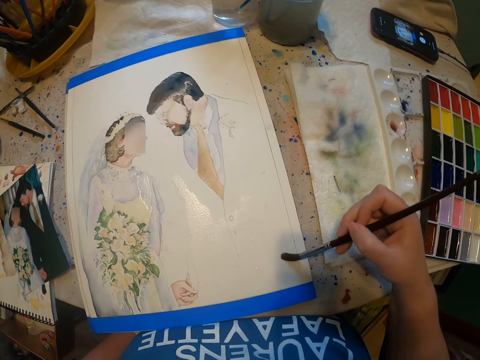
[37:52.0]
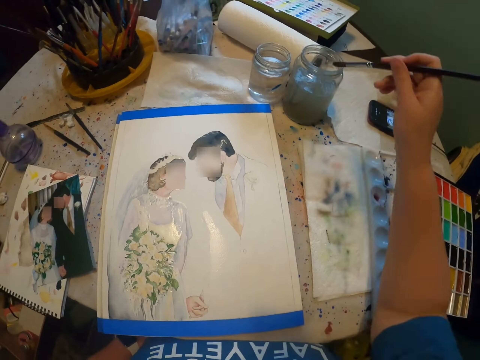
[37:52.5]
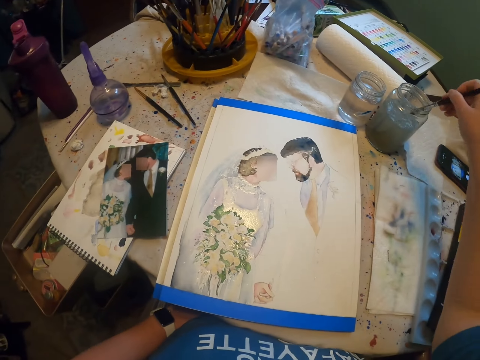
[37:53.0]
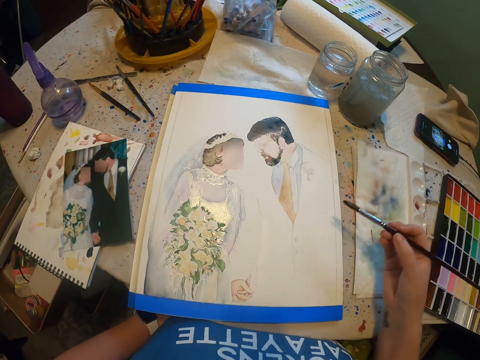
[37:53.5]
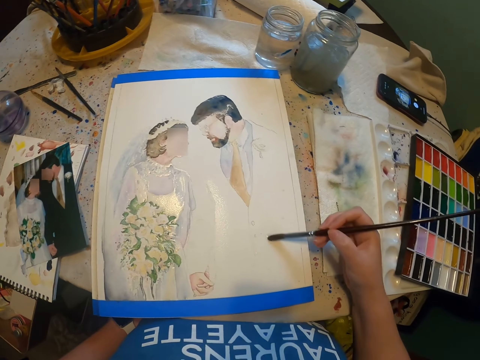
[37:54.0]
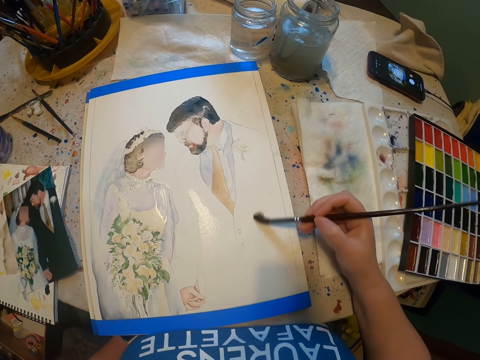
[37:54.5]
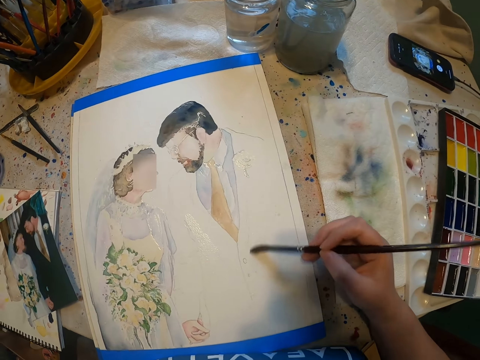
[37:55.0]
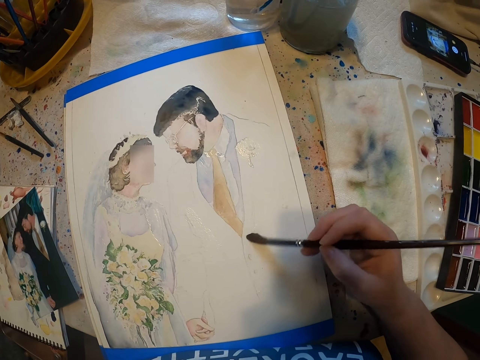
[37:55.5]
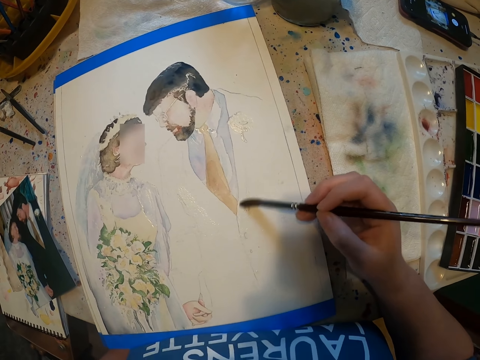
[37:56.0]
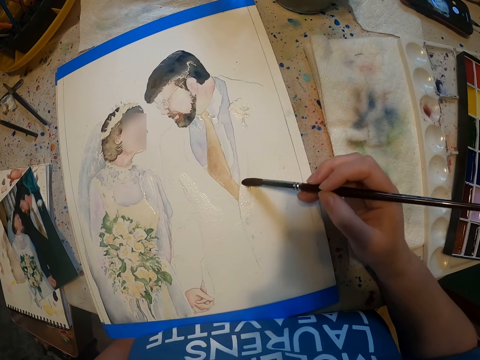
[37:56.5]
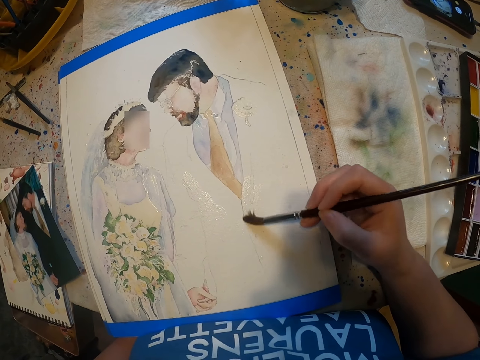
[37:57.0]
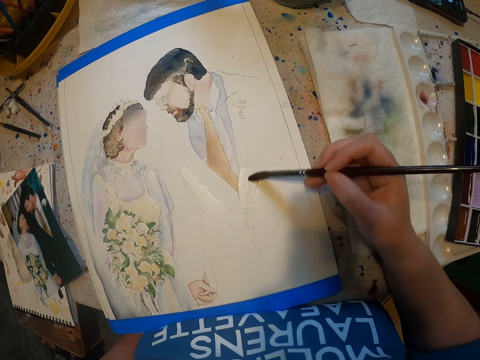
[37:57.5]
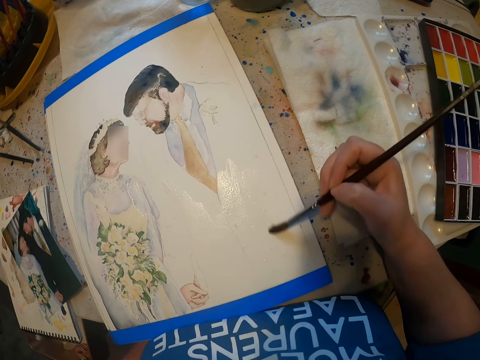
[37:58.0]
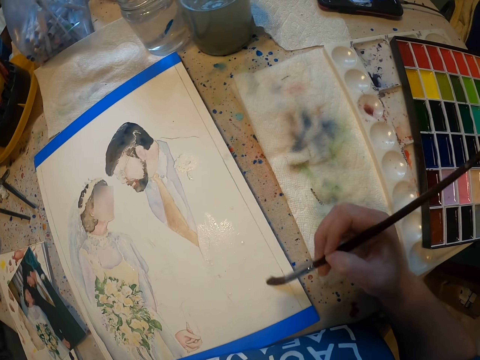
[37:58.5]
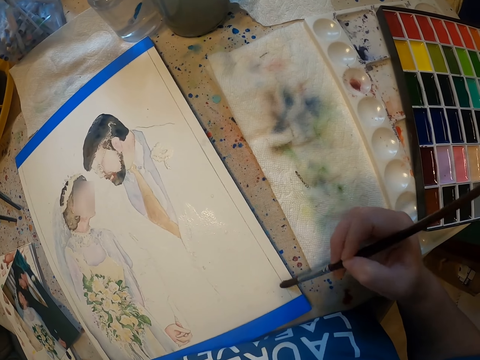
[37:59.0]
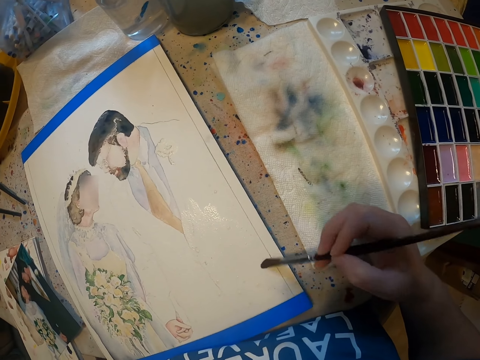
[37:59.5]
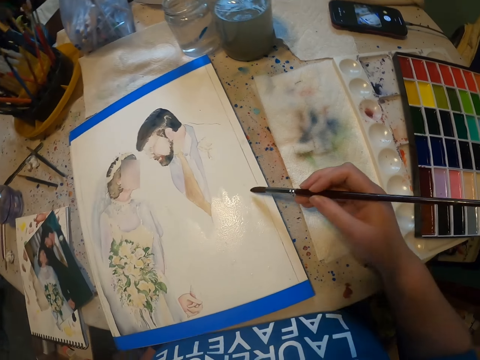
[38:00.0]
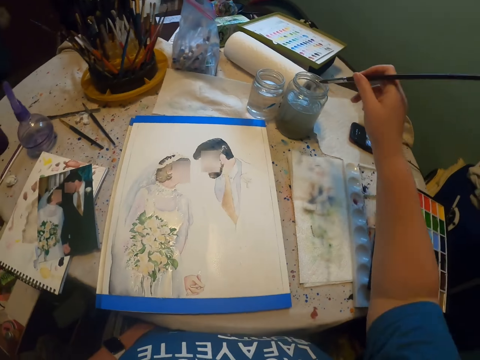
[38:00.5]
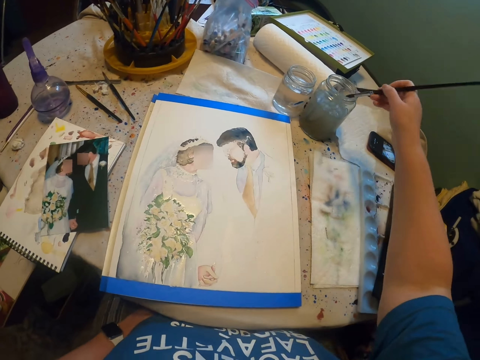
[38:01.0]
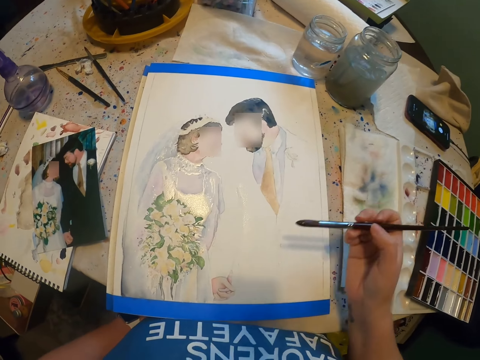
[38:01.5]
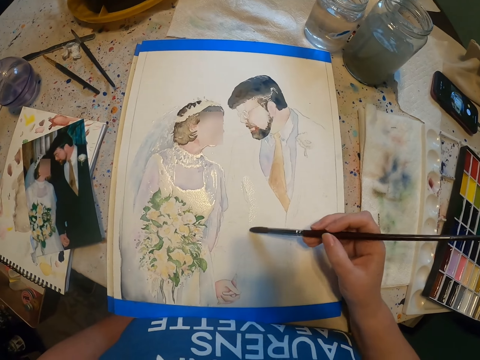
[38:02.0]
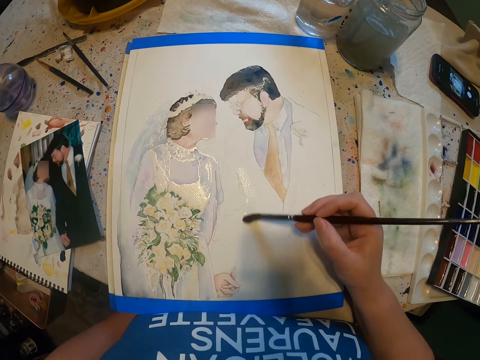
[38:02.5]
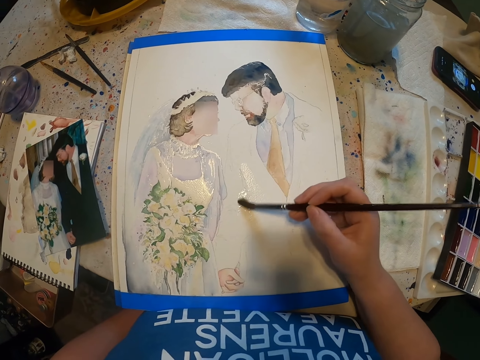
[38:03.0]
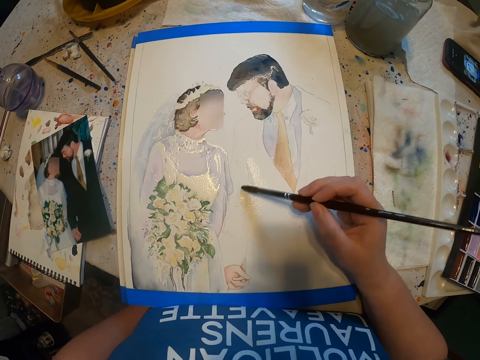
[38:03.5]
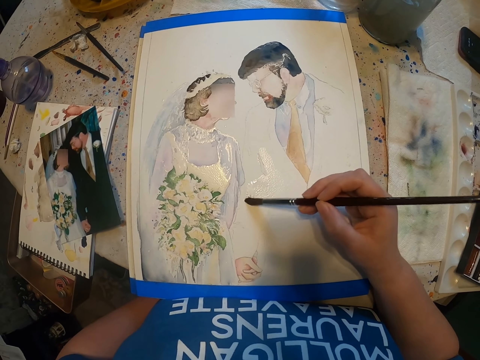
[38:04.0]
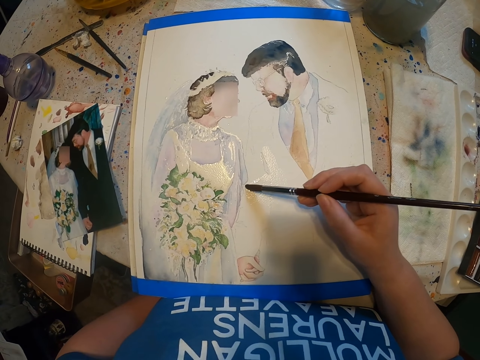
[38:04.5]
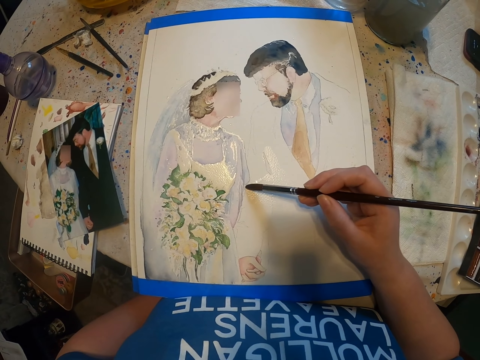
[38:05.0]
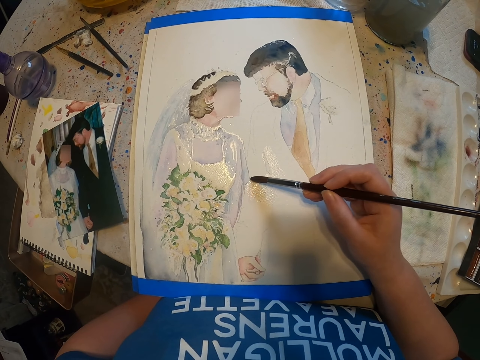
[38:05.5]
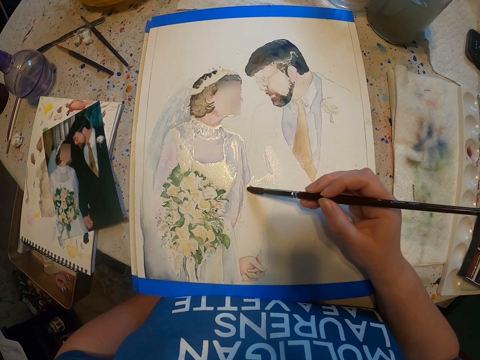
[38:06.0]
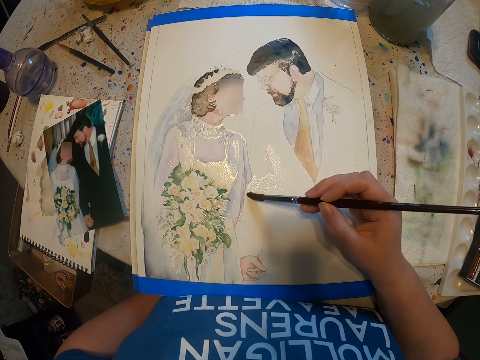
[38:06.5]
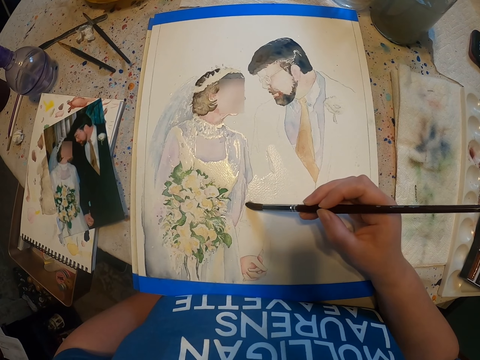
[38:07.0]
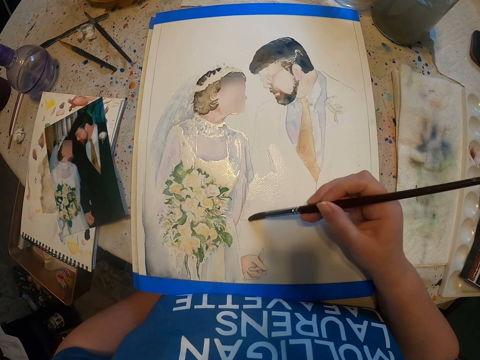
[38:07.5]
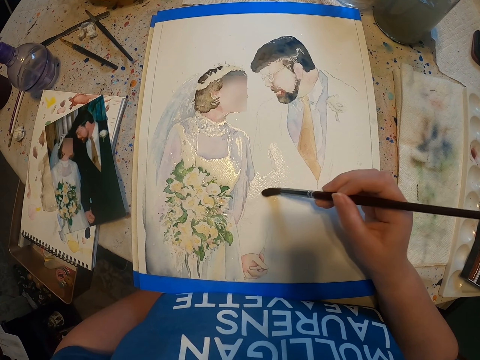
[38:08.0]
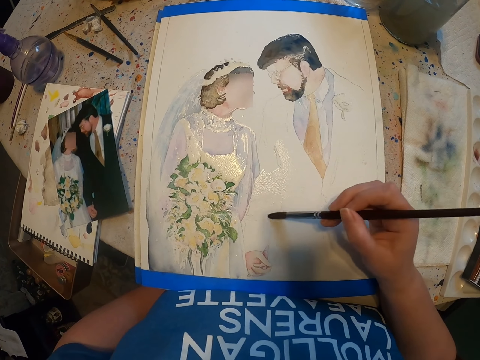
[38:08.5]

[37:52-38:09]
The camera wearer dips the paint brush in a water color. They paint on the paint paper. They dip the paint brush in the water color. They paint the sketch with the brush.

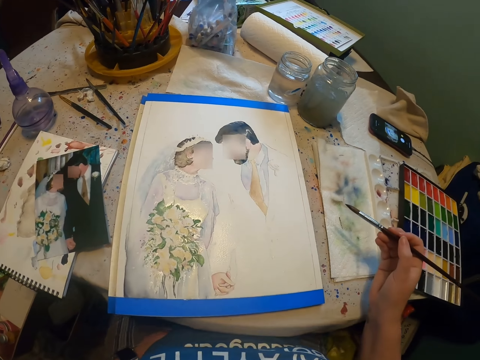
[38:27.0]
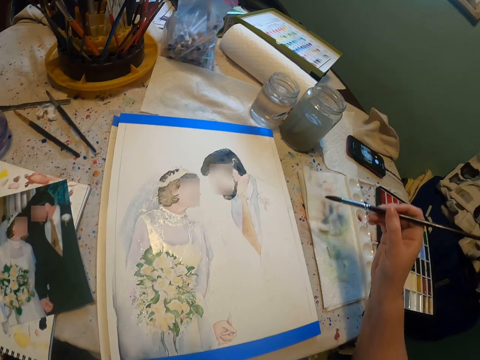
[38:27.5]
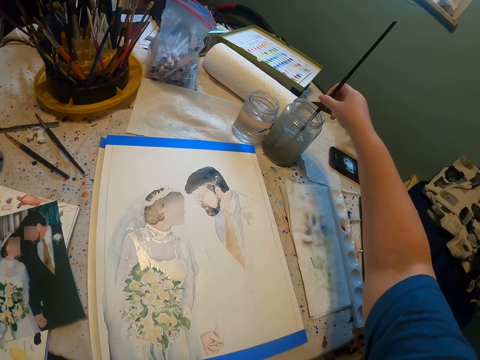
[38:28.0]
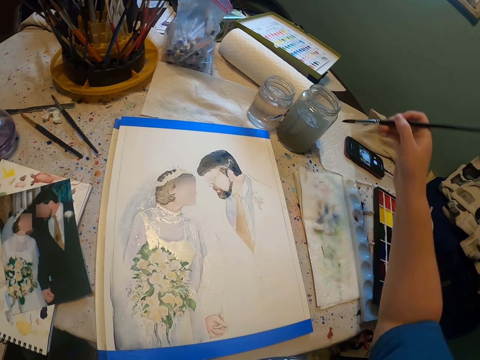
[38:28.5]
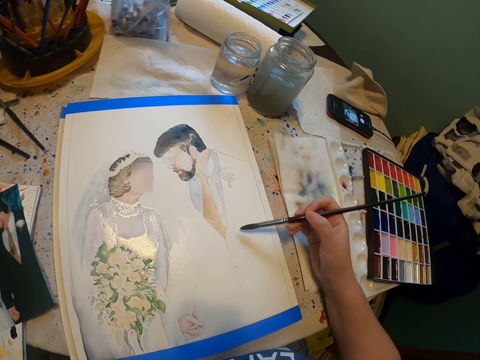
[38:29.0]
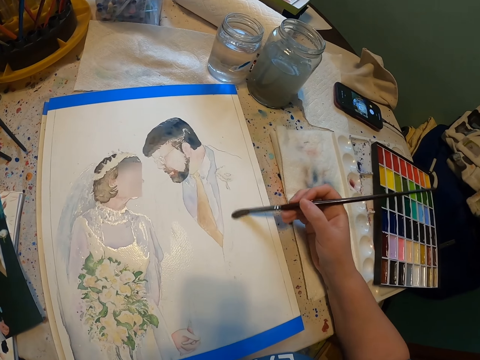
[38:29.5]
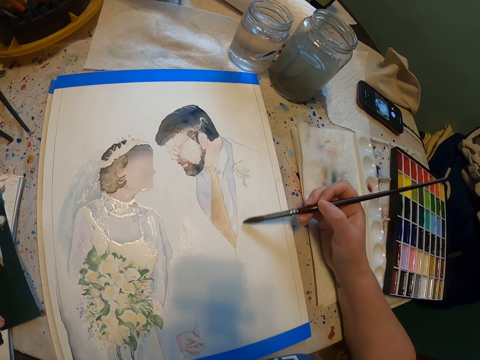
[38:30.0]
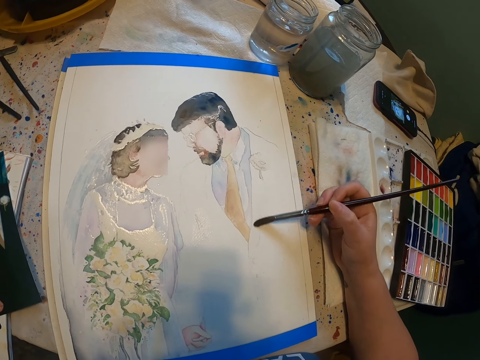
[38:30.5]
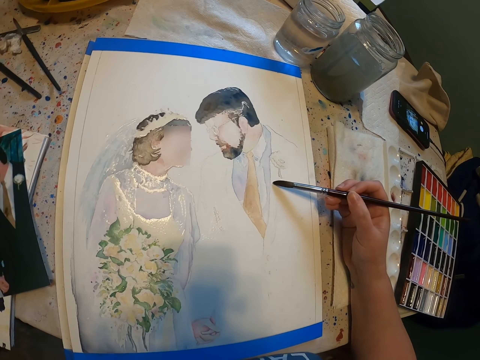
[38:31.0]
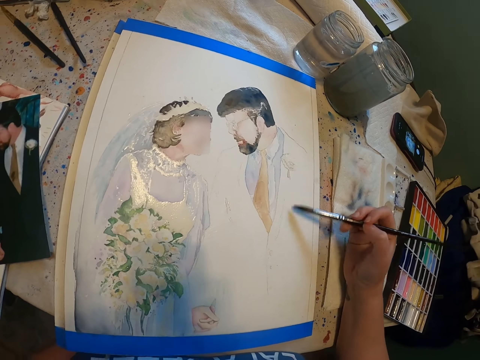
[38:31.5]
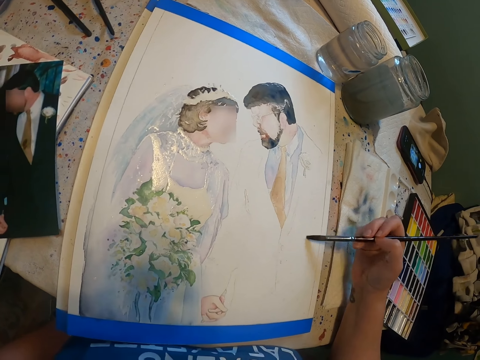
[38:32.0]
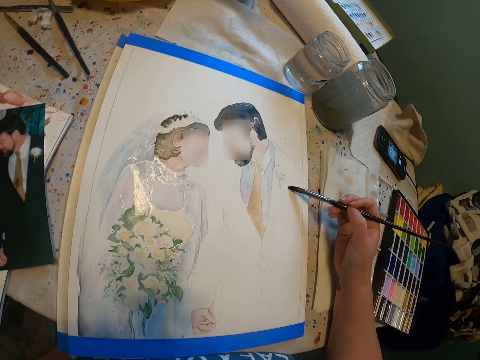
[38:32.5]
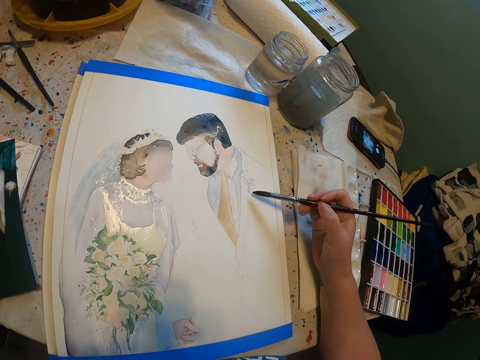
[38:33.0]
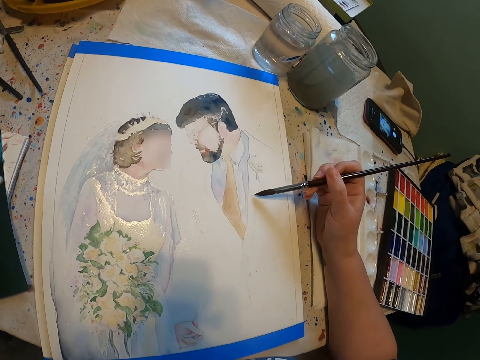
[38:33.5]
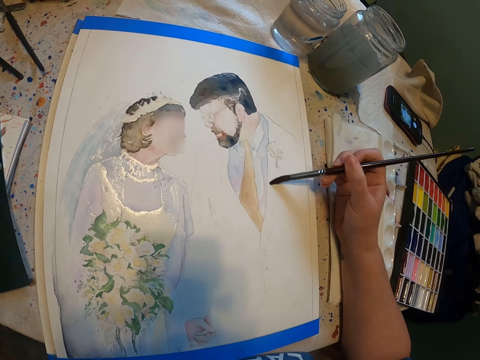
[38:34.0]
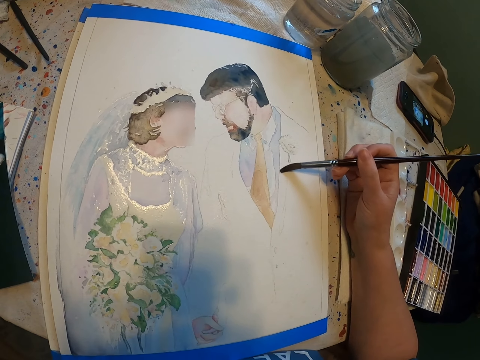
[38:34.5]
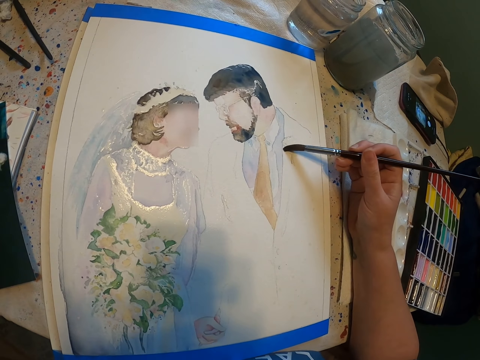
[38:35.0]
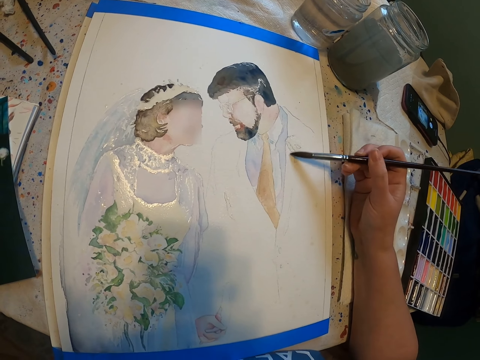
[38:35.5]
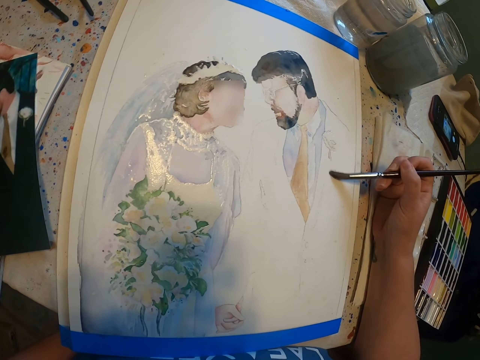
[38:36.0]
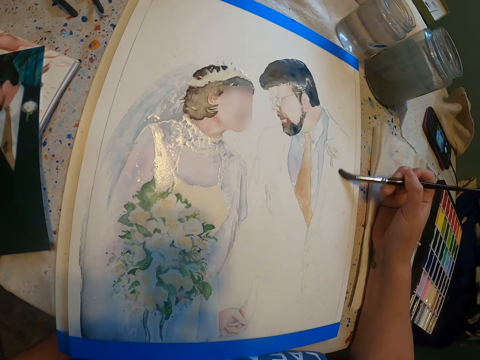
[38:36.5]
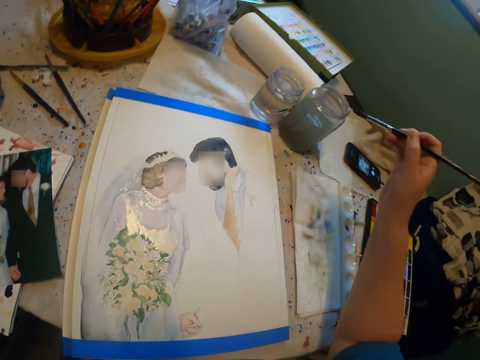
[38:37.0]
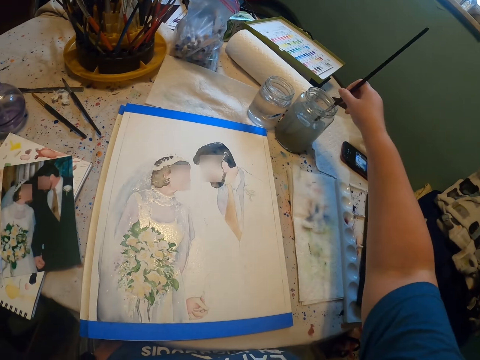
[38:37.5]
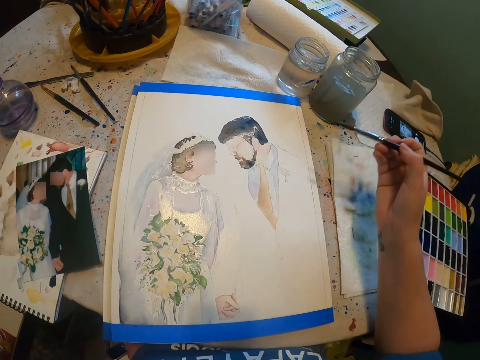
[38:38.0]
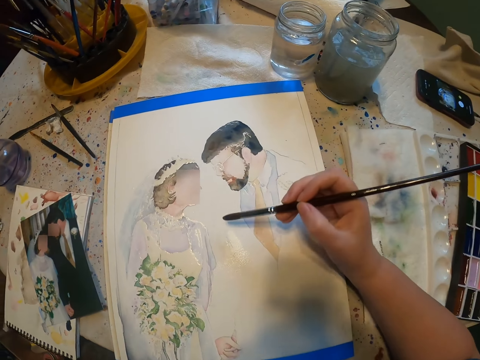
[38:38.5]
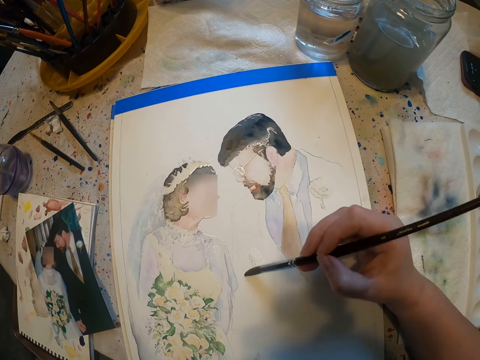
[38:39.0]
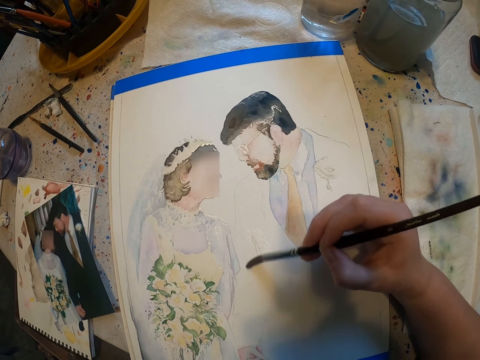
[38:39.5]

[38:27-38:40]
The camera wearer dips the paint brush in a water color. They paint the sketch with the paint brush. They dip the paint brush in the water color.
